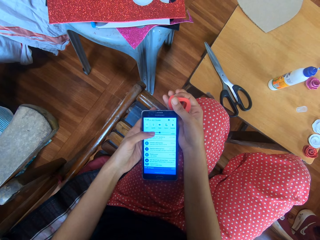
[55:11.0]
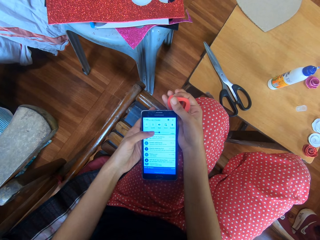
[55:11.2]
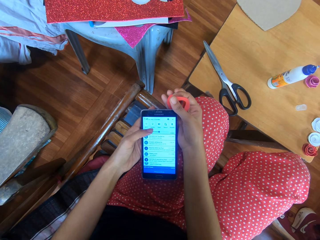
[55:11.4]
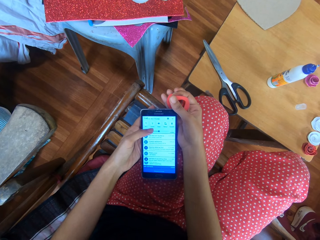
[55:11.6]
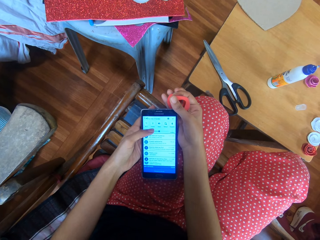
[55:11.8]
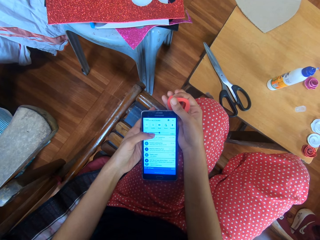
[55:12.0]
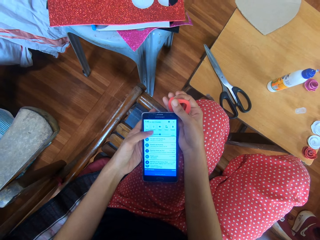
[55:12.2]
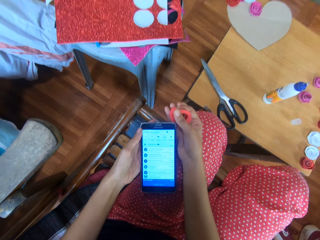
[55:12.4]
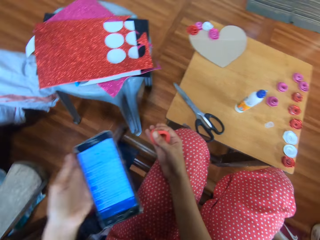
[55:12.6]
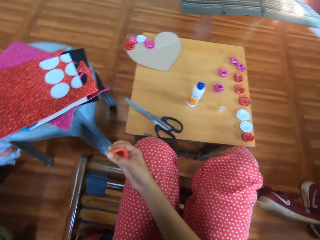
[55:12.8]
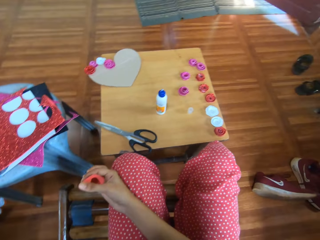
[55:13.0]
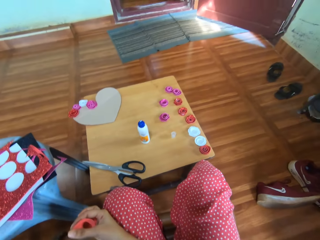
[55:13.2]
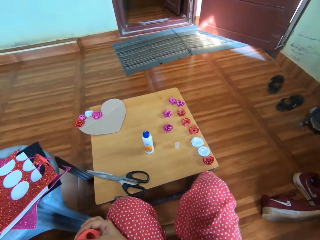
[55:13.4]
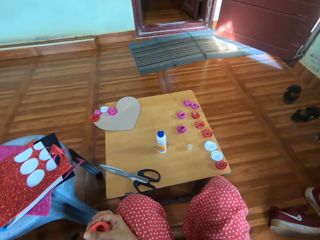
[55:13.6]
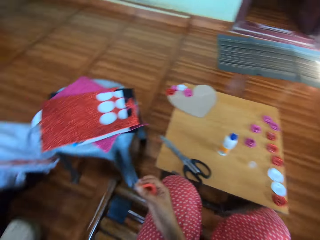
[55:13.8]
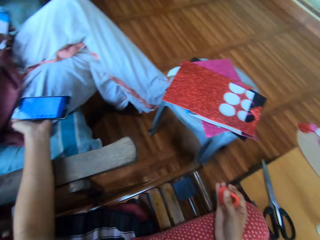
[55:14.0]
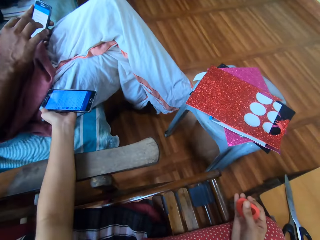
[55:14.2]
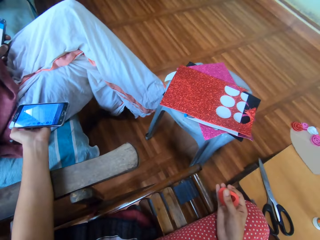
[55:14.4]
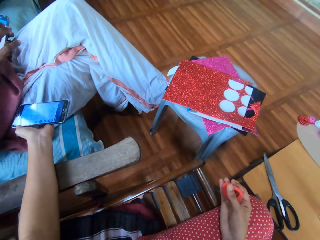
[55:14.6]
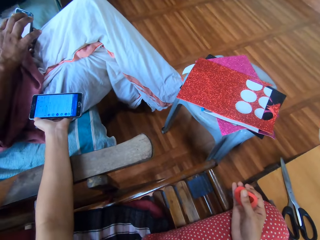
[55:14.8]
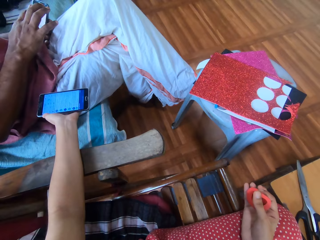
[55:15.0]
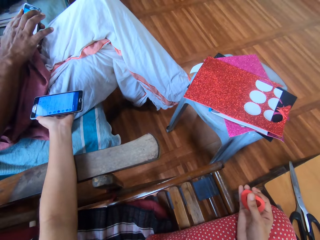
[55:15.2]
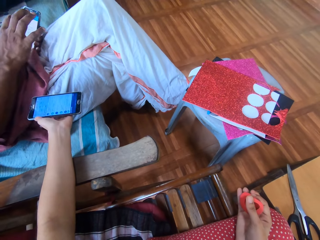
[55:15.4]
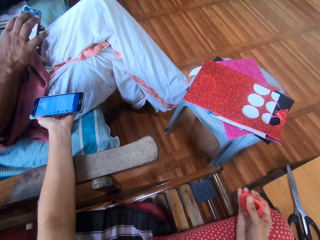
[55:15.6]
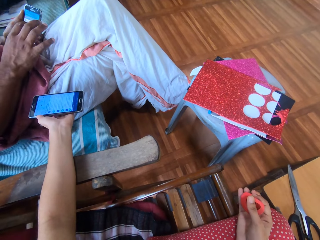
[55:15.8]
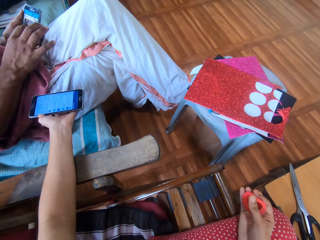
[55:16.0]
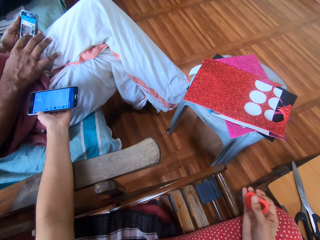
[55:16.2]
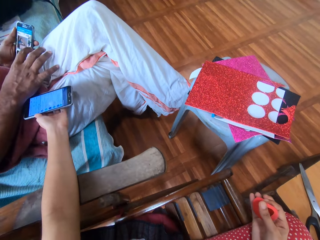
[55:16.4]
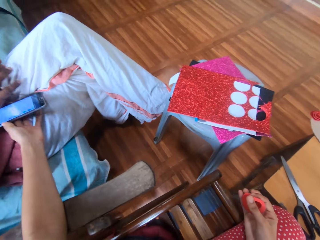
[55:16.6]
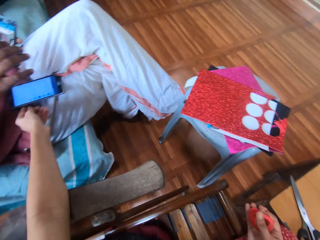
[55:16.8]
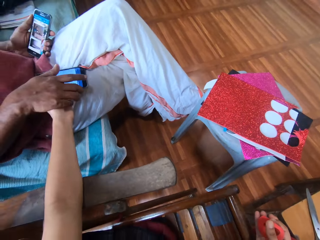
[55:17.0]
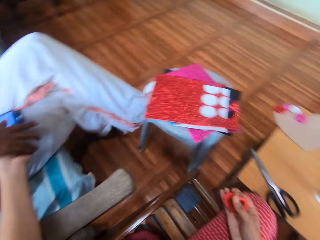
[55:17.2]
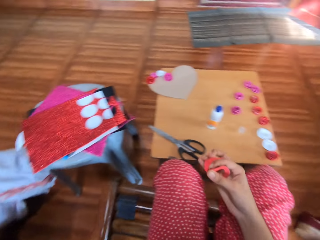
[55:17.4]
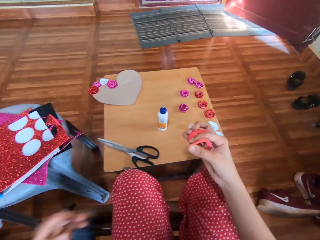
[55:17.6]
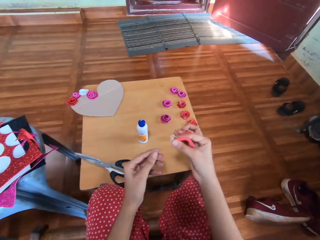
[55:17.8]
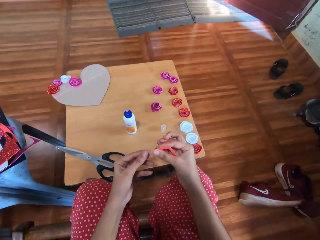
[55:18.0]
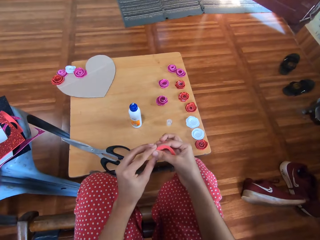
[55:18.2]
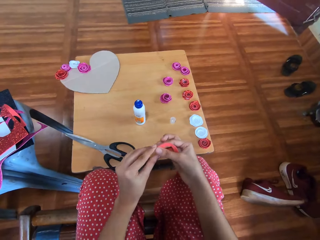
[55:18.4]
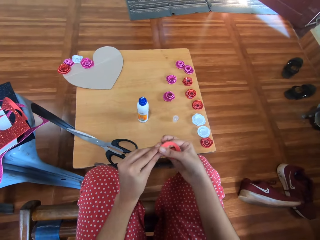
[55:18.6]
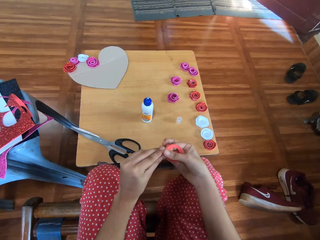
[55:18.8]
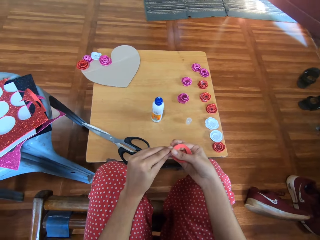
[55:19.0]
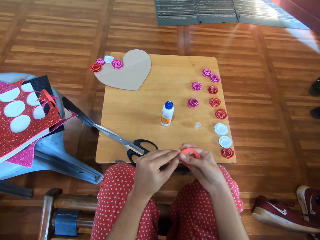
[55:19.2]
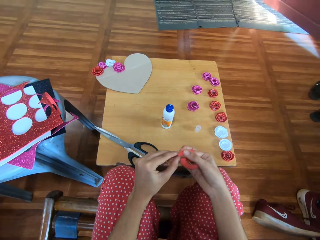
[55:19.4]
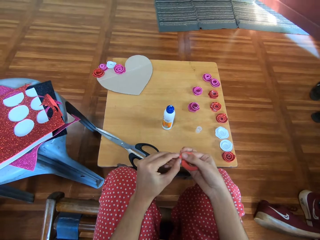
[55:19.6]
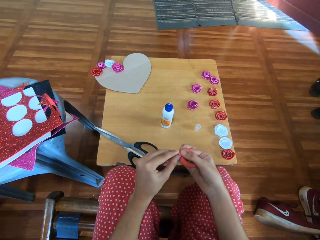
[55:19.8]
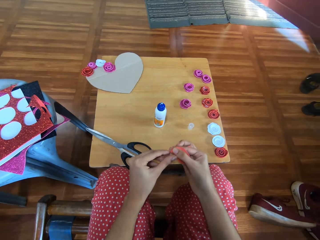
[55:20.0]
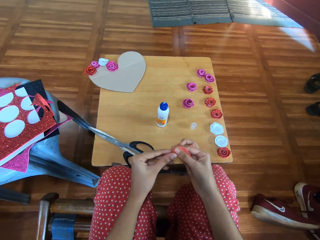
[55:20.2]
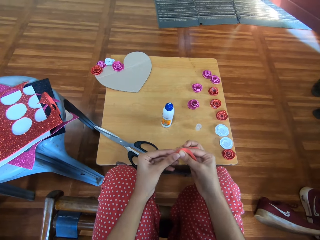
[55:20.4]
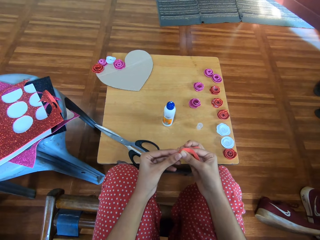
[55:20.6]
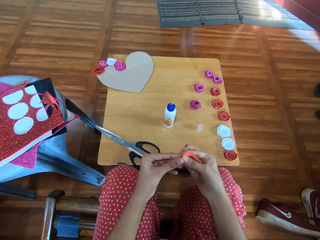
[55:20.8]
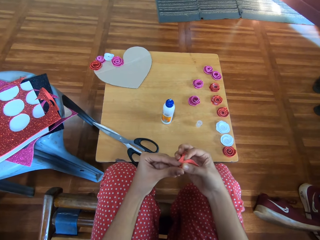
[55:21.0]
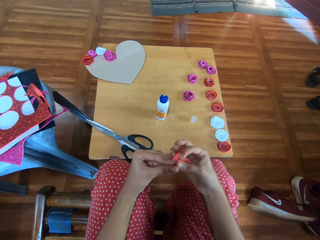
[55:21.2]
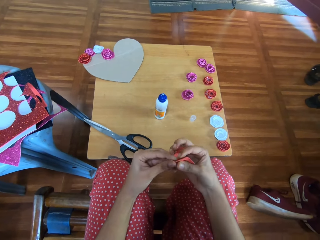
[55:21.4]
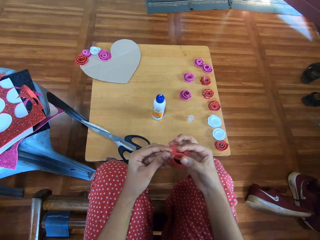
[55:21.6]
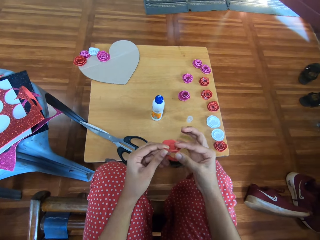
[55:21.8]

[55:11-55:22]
The camera wearer returns the phone to a man. The man collects the phone from the camera wearer. The camera wearer folds craft paper.

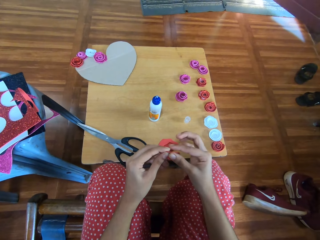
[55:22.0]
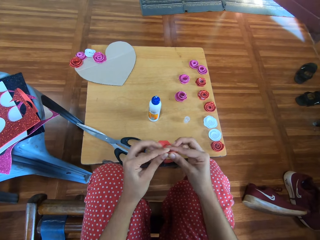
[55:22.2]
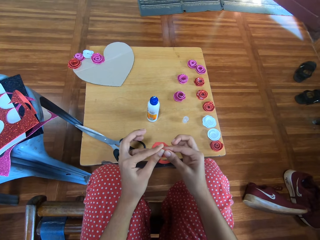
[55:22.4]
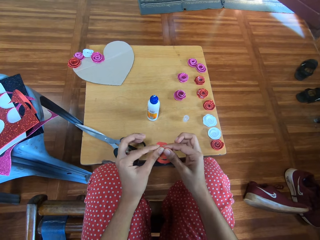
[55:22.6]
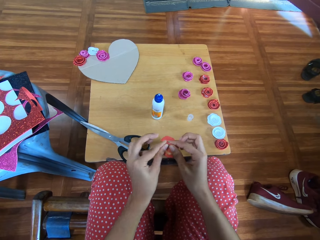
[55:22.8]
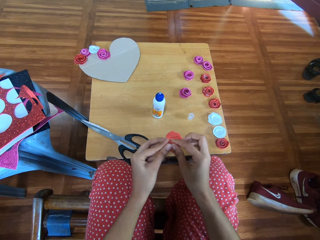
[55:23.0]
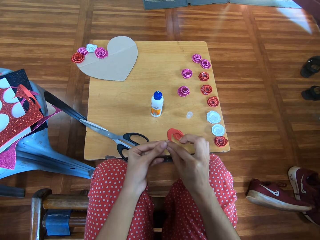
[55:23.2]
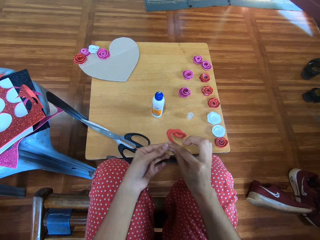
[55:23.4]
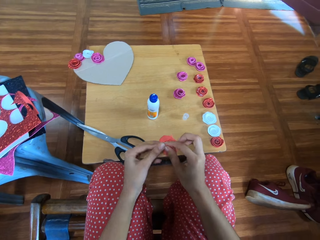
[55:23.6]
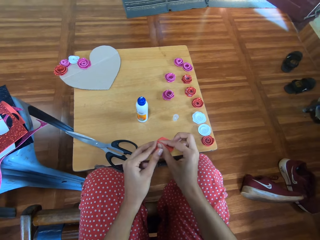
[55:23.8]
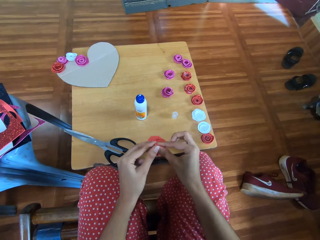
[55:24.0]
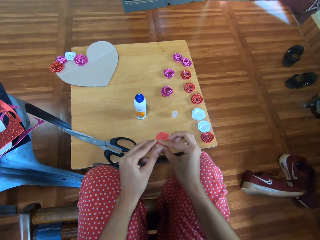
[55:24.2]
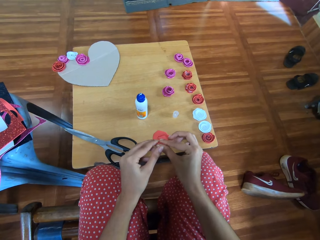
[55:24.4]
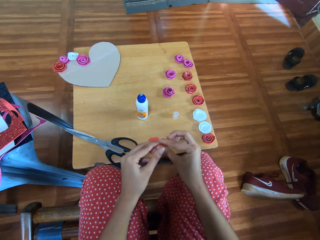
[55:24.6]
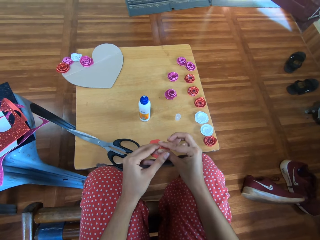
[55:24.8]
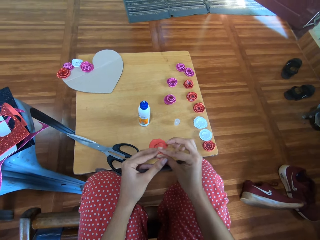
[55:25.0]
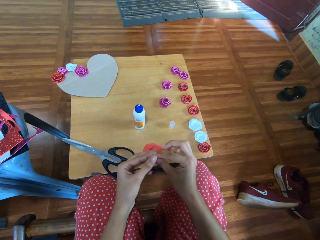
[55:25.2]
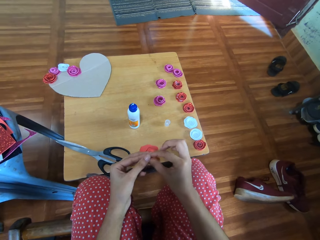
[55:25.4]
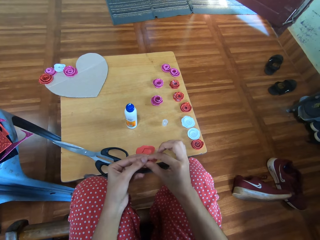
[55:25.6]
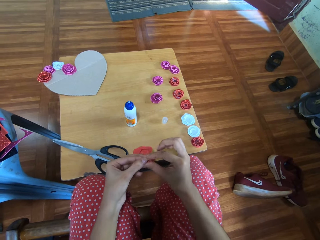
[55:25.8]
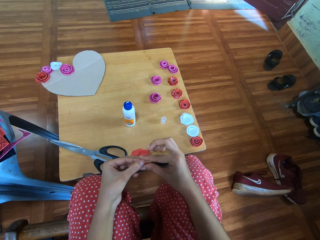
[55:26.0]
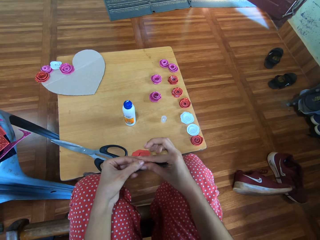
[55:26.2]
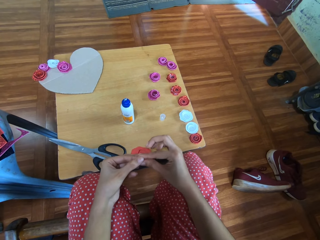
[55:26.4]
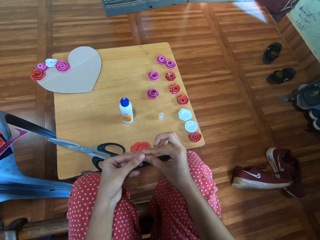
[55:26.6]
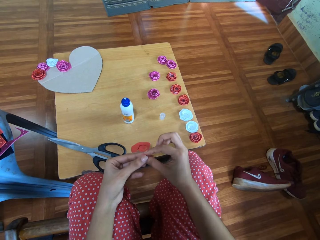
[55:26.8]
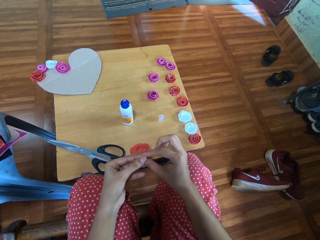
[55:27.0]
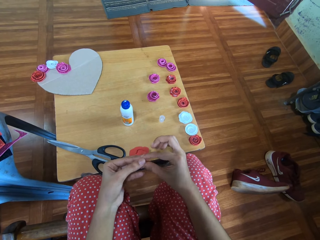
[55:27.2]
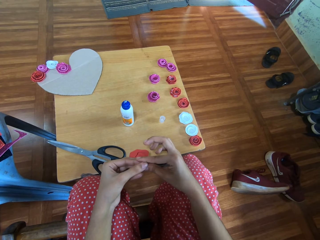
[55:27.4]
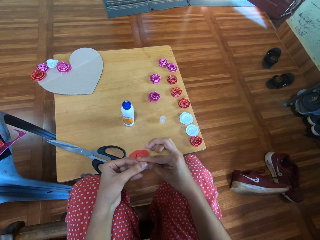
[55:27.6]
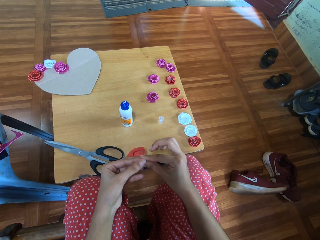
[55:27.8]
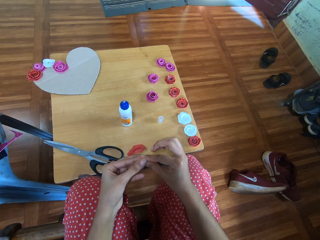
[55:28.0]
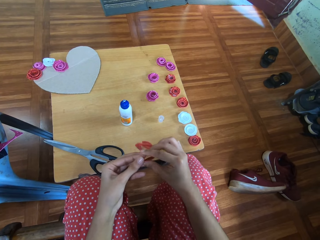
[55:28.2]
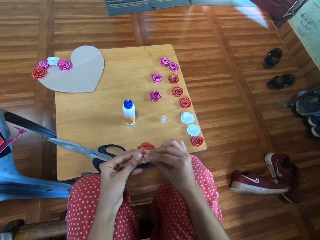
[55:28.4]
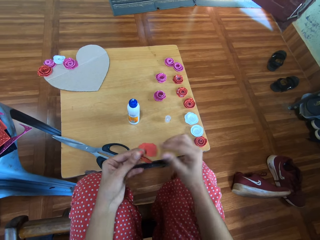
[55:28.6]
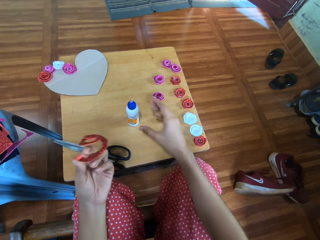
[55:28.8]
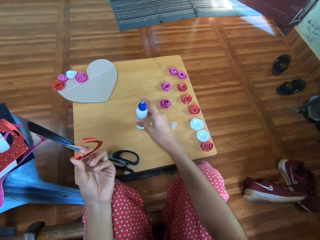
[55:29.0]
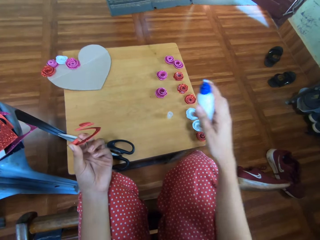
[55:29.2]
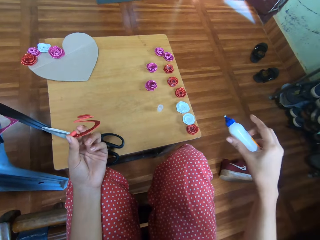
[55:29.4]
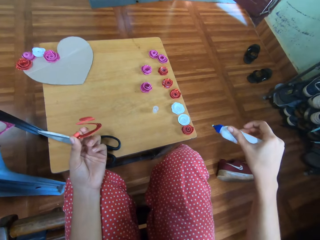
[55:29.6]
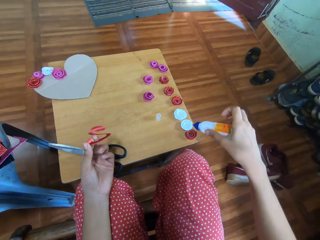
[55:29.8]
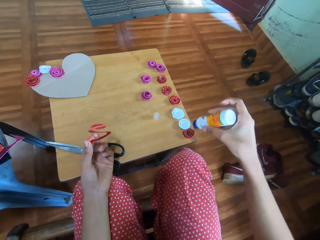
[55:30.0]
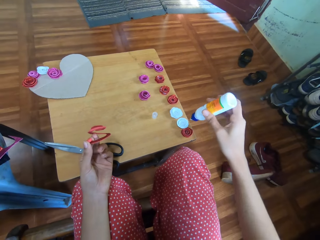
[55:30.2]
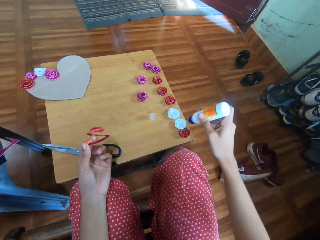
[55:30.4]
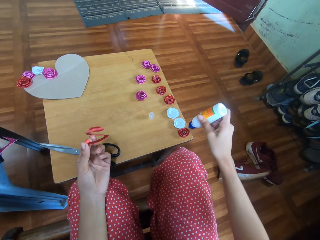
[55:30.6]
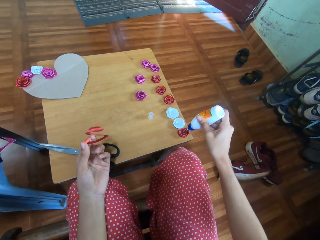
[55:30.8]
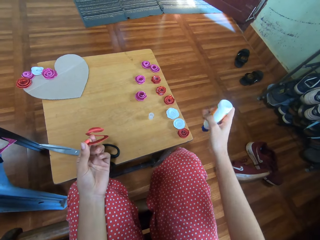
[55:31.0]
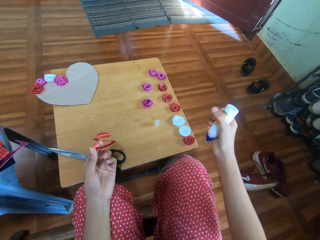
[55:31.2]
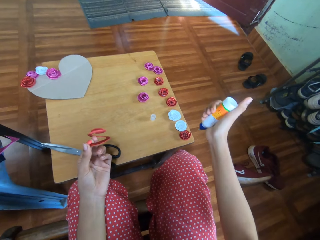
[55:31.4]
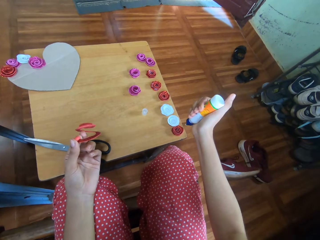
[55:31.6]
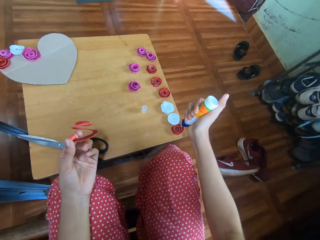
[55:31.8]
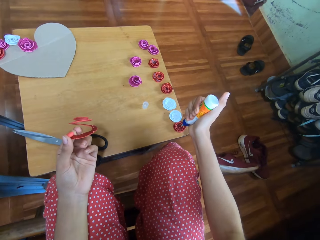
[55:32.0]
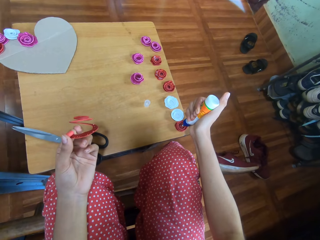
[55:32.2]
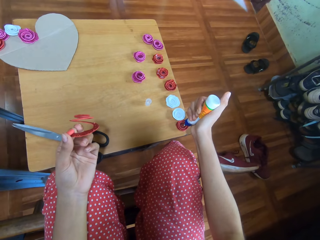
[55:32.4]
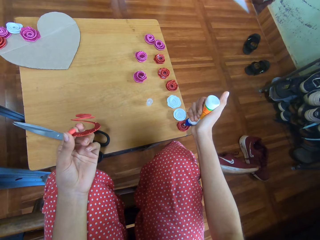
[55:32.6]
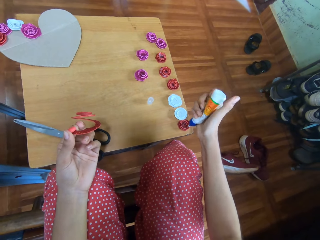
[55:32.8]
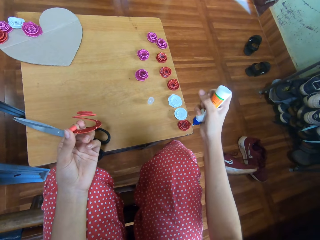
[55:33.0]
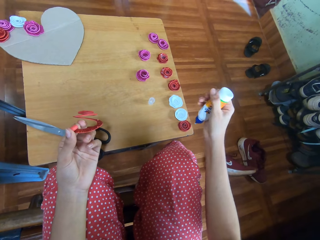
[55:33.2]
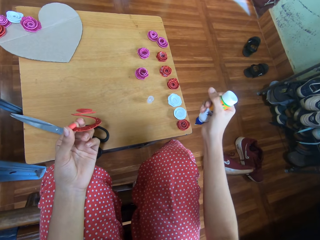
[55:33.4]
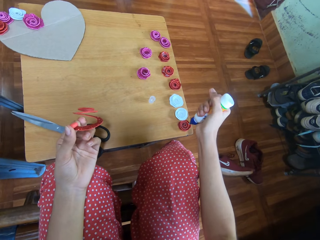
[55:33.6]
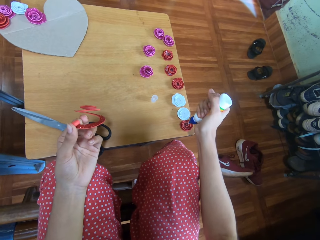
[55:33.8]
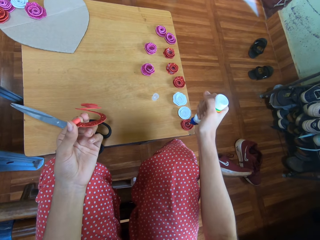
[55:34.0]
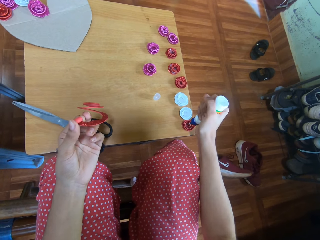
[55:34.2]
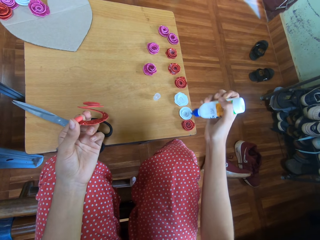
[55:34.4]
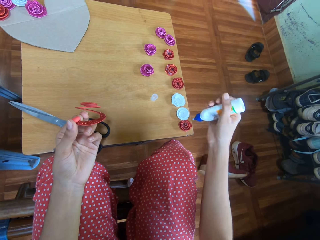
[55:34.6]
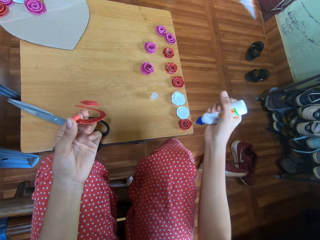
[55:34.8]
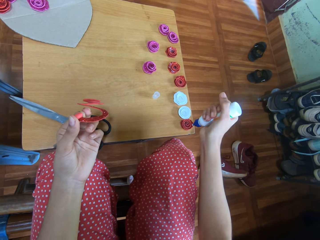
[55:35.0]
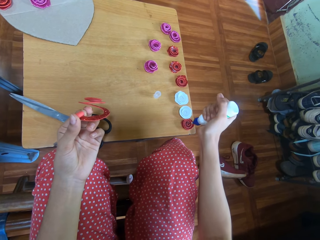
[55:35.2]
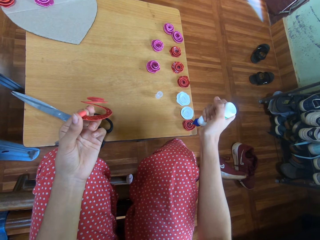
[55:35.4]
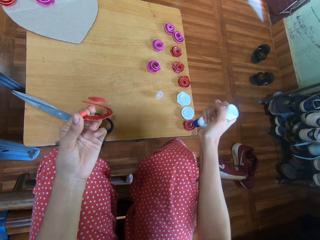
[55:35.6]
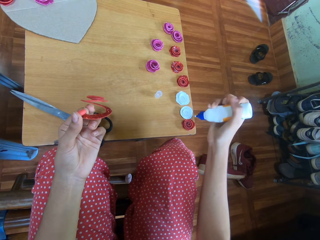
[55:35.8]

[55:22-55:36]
The camera wearer folds the red glitter paper. They carry the super glue from the table and put the super glue on the folded craft paper.
